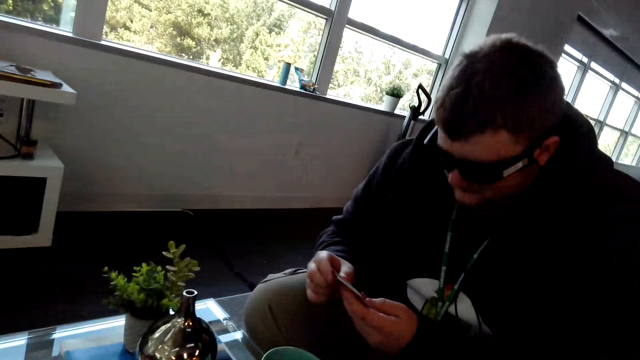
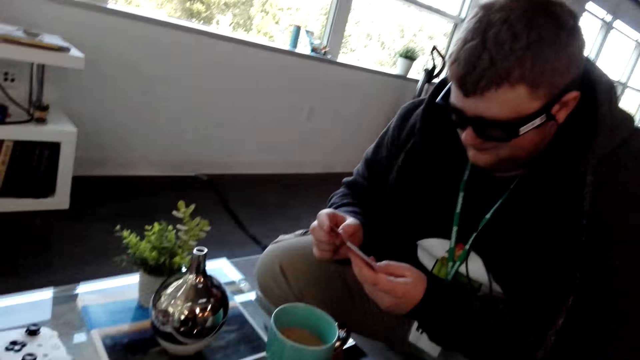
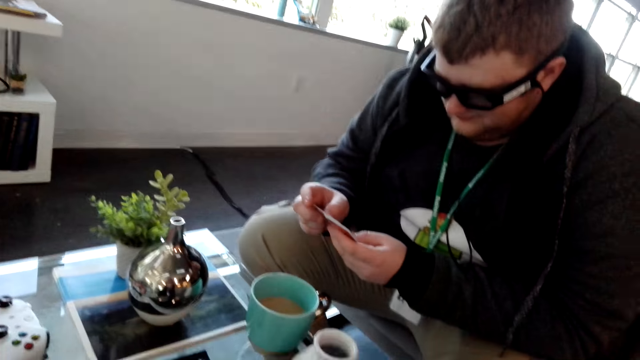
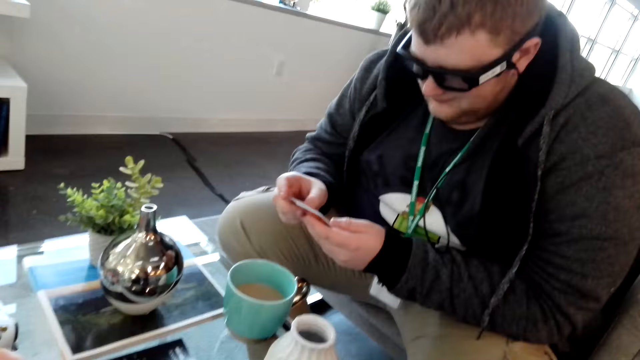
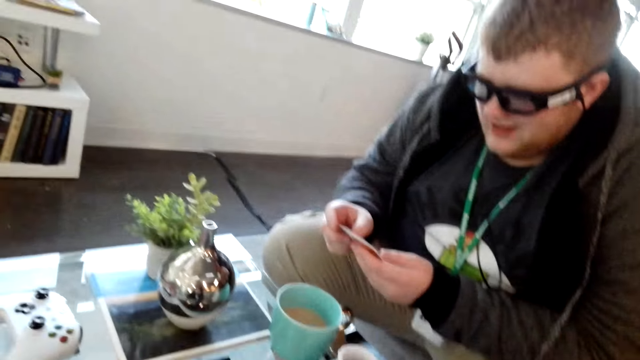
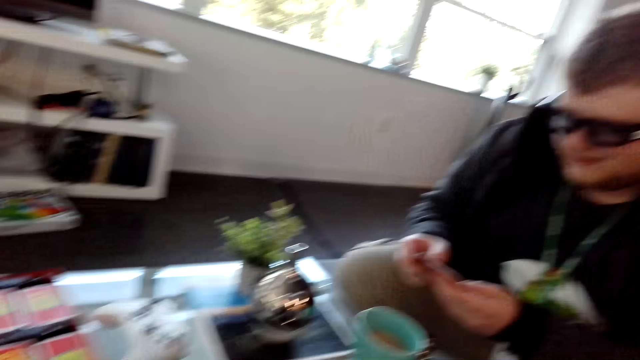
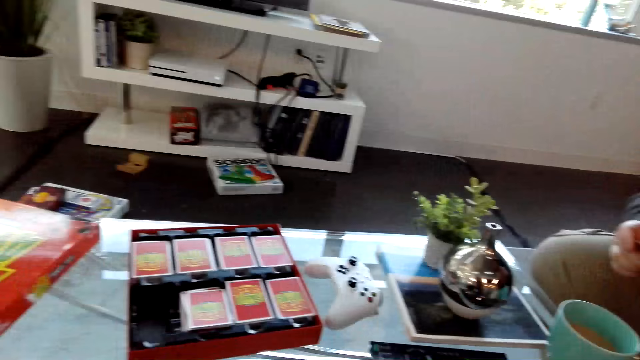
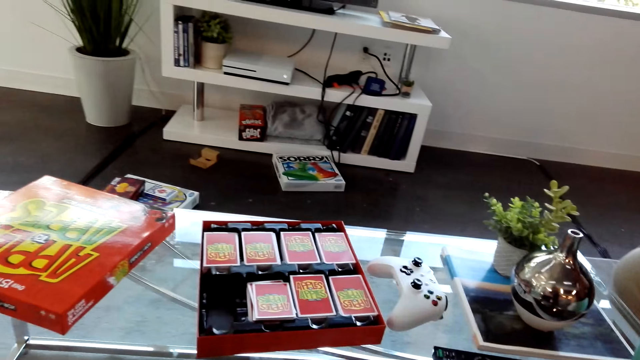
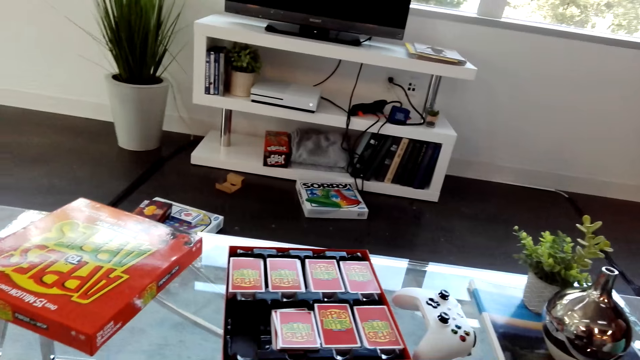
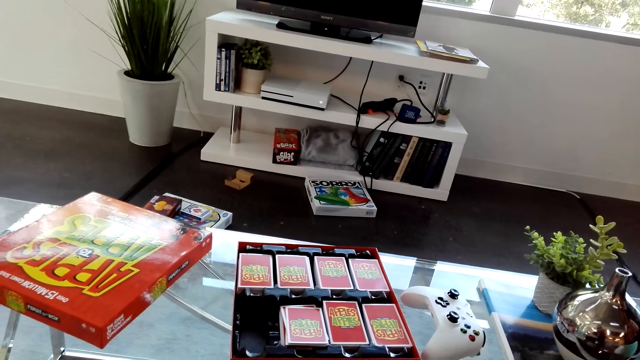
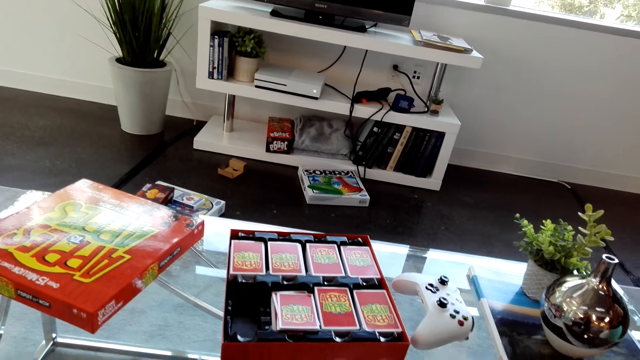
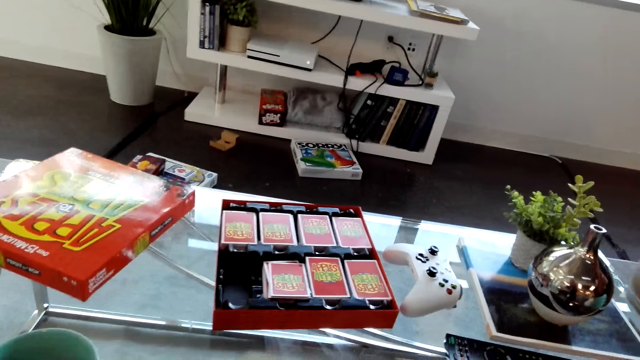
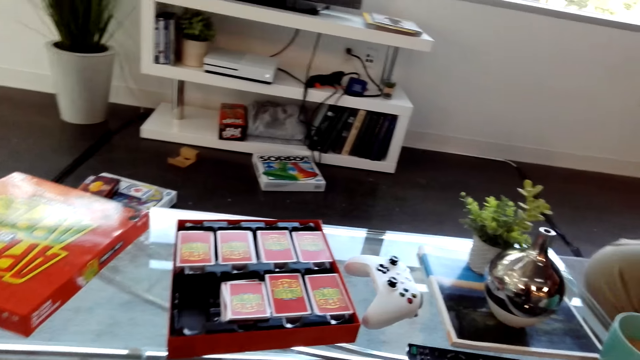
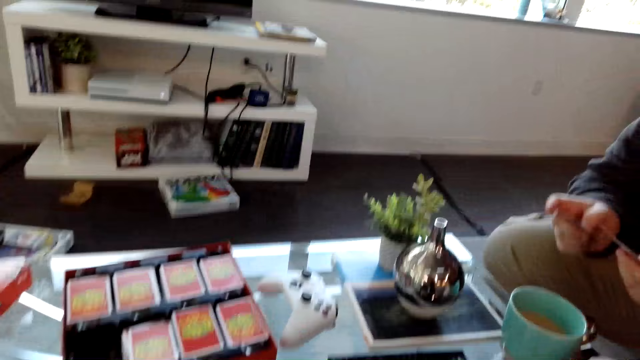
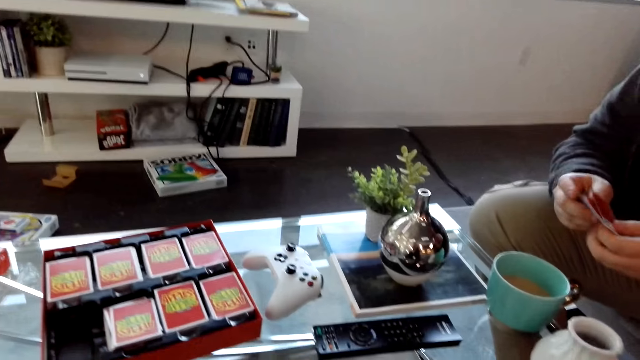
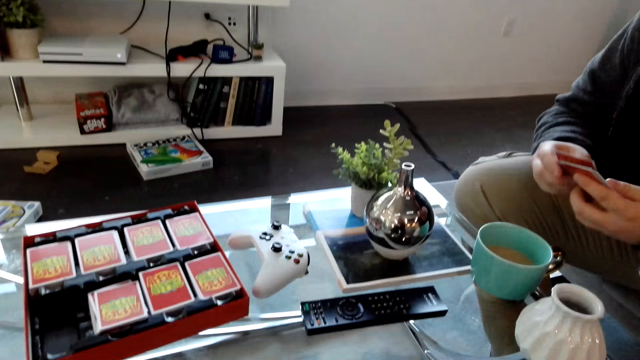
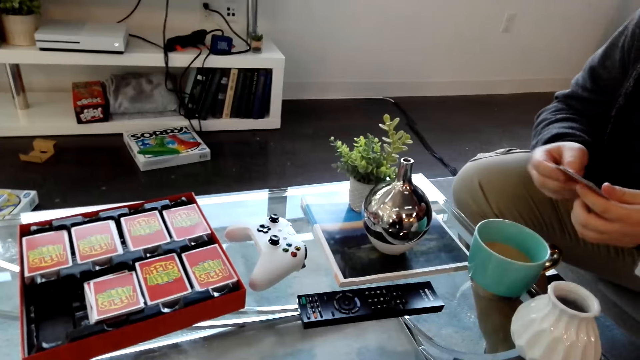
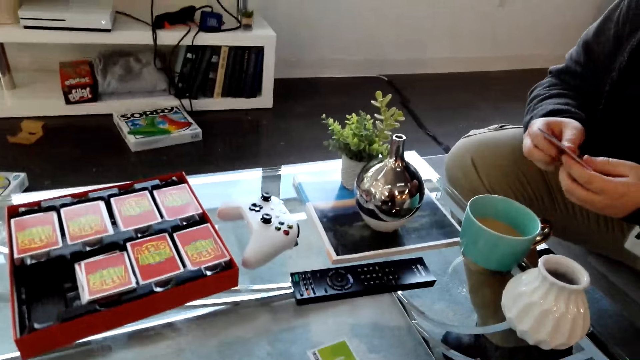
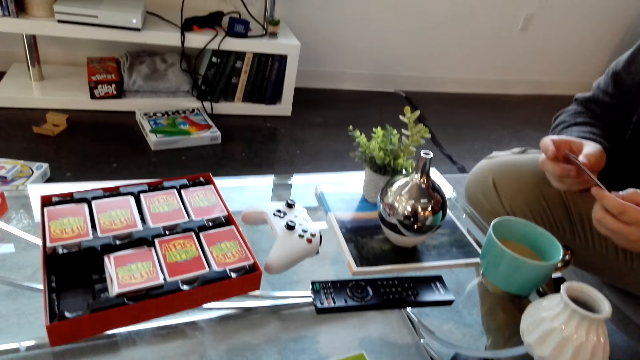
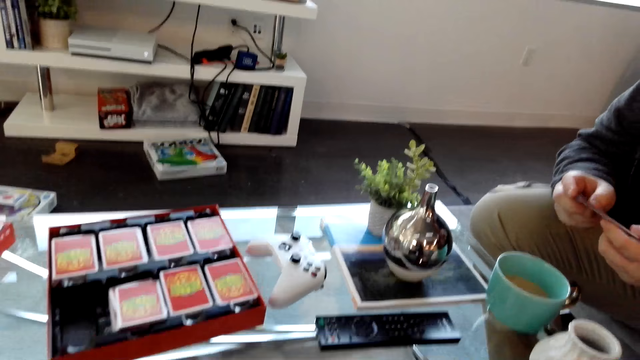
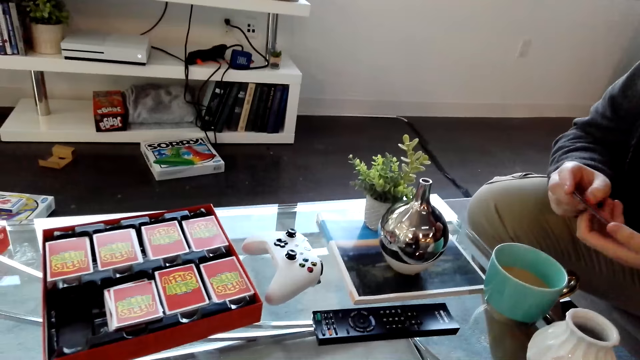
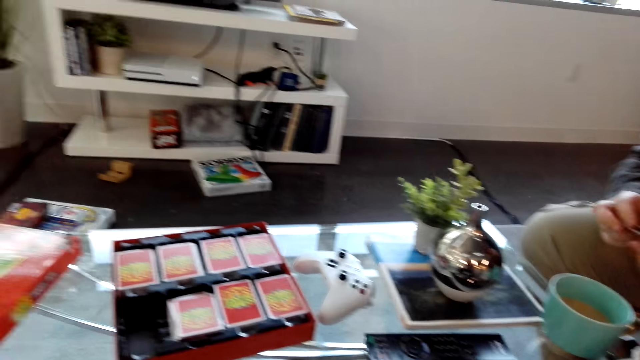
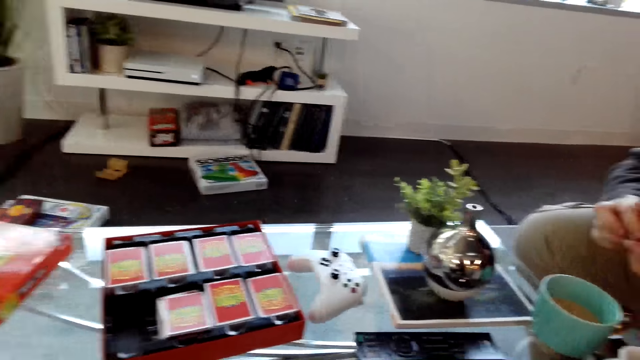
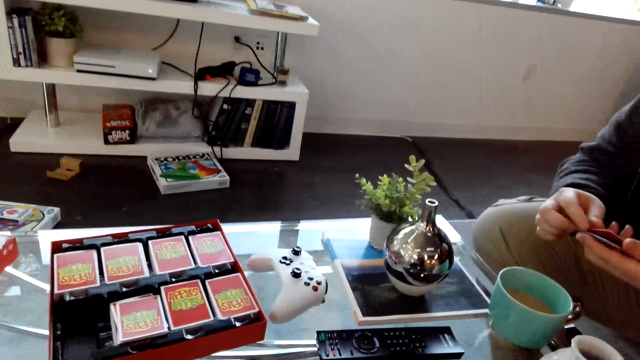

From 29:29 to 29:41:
A person shuffles cards in his hands. The camera wearer dialogues with the person.

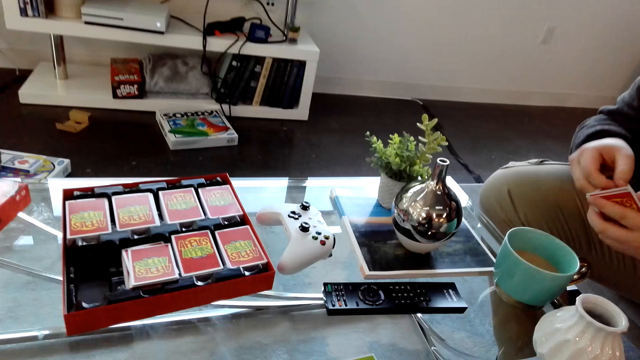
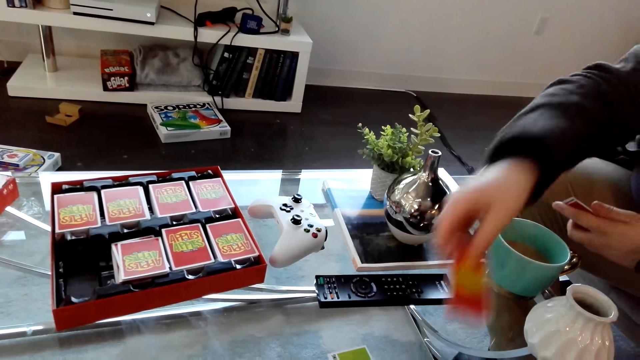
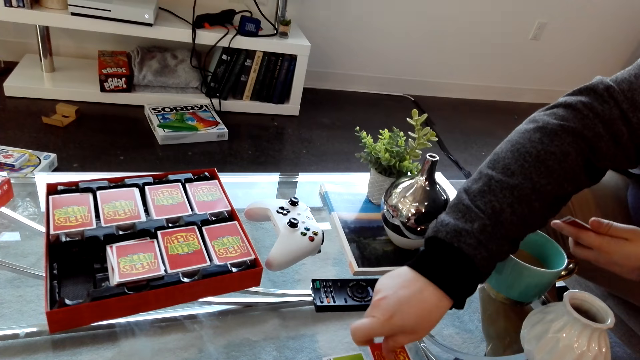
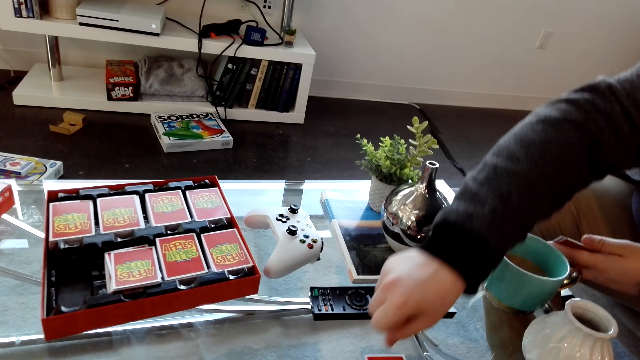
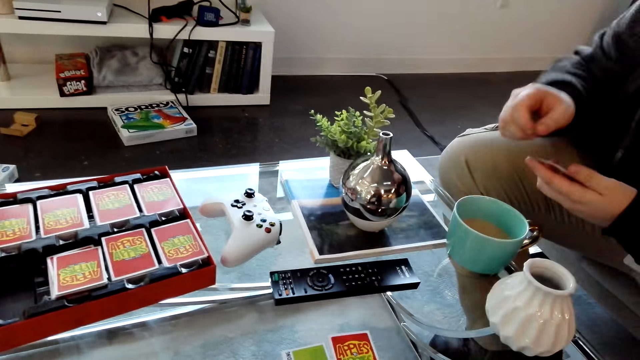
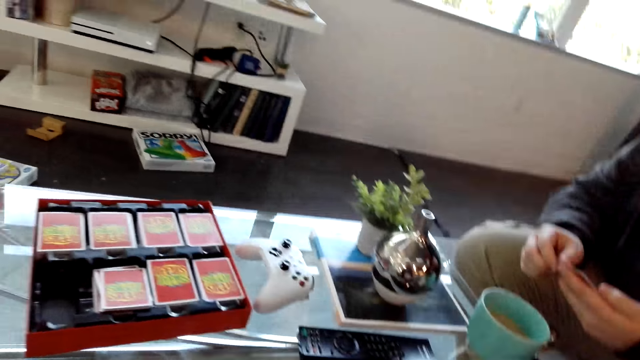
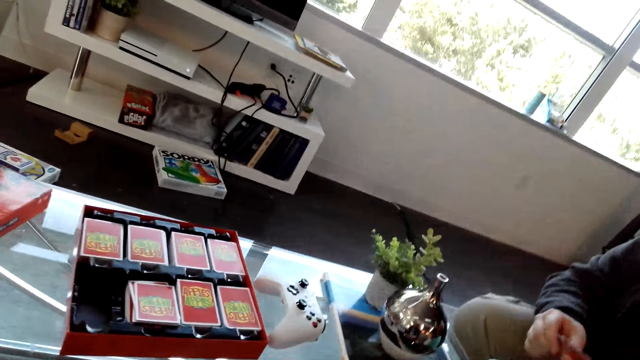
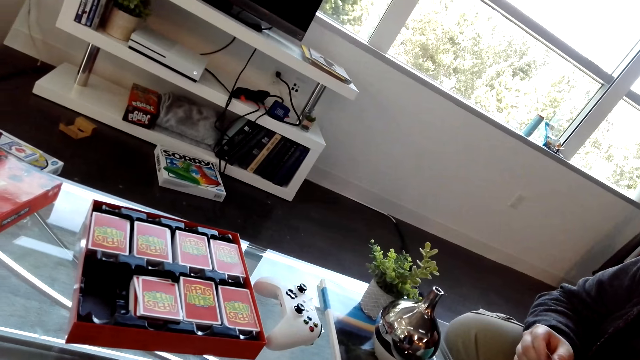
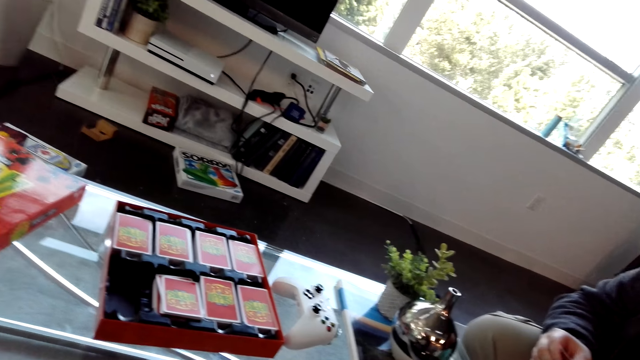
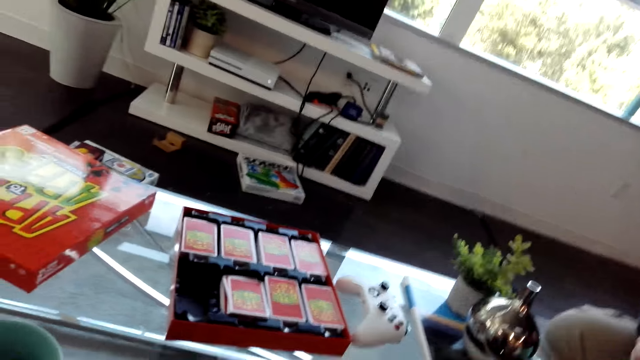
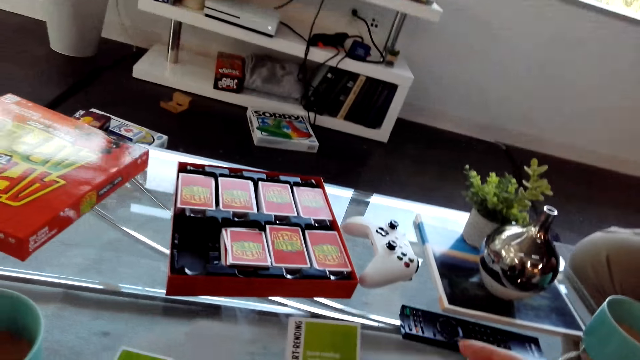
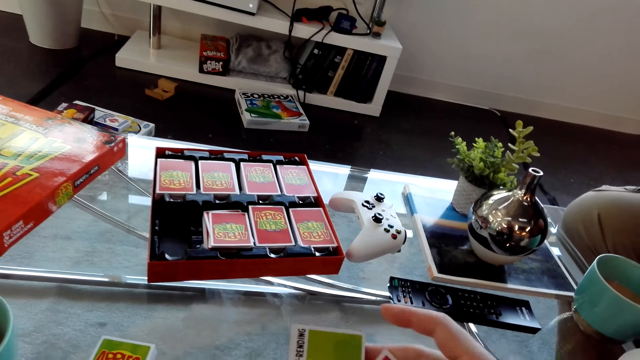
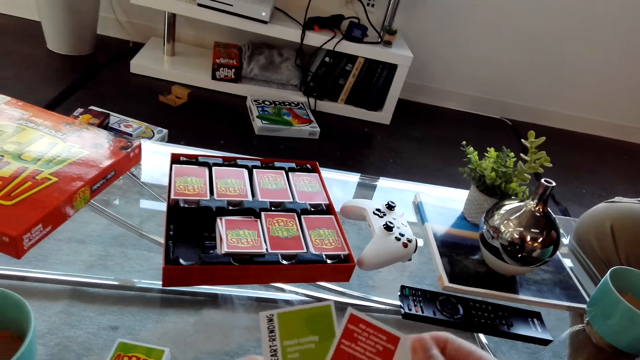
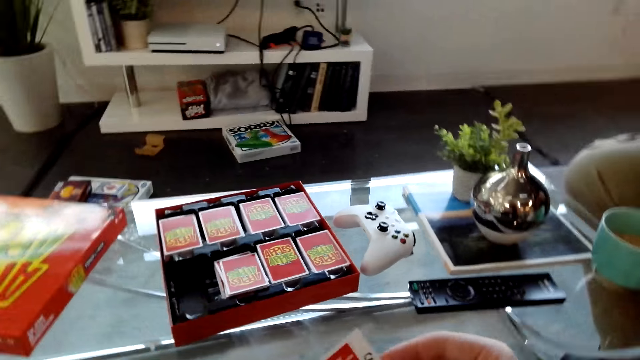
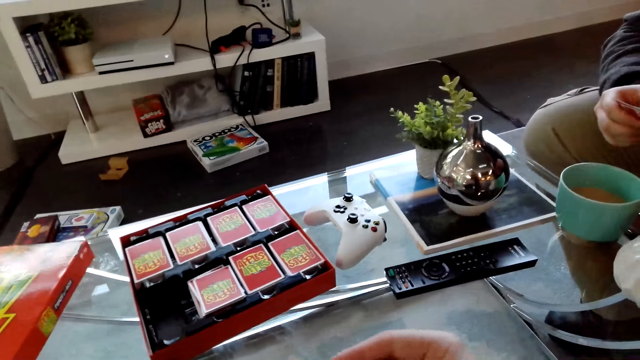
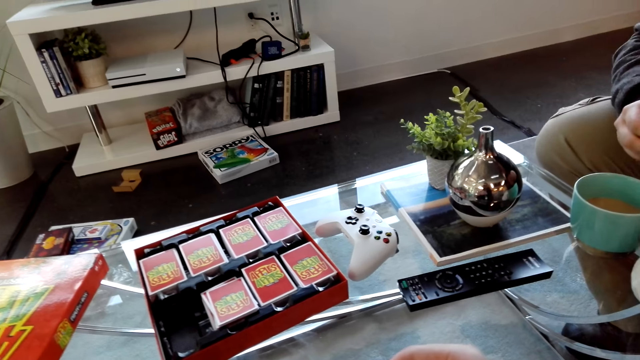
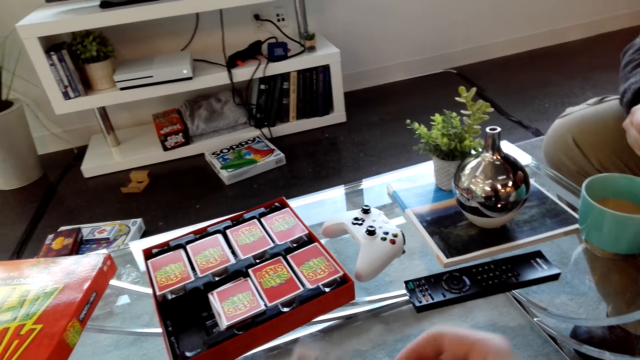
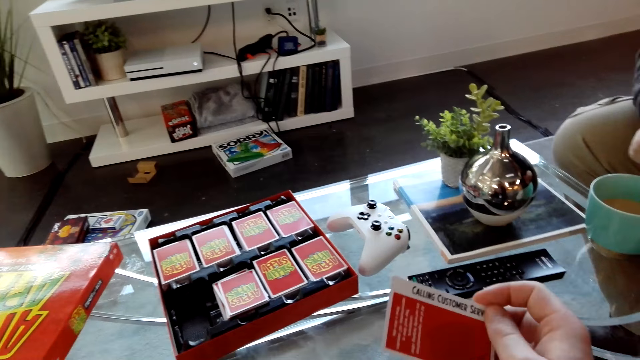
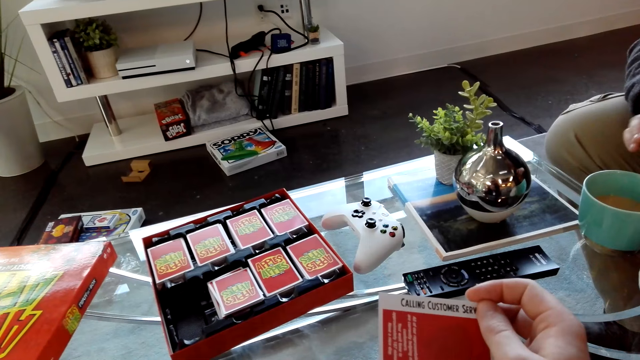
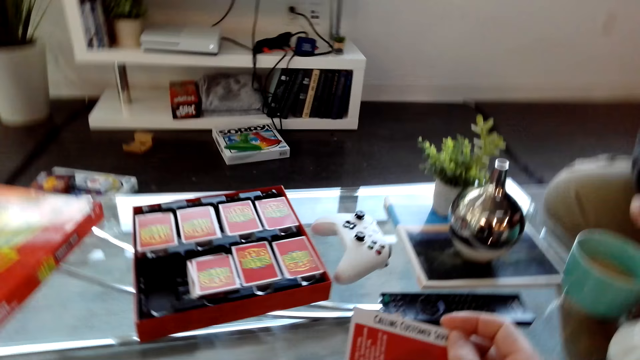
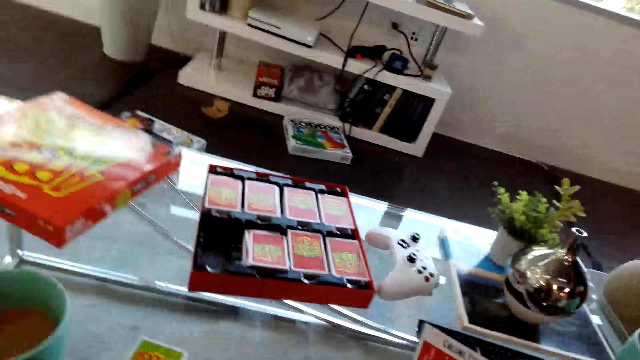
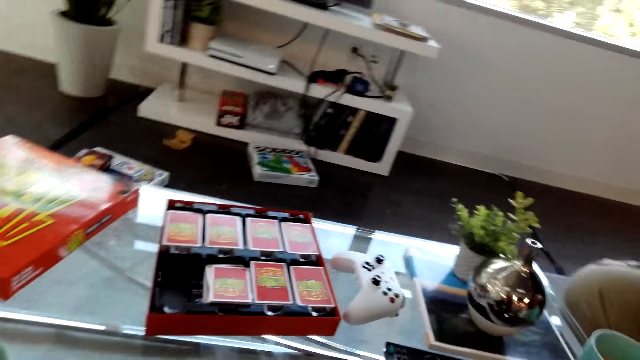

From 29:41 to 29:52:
A man places a card on the table. The camera wearer dialogues with the man. They read the writing on the card.
